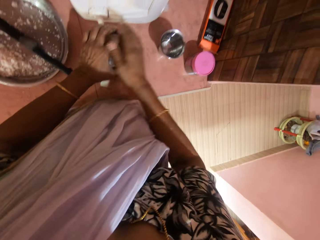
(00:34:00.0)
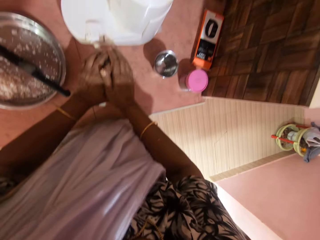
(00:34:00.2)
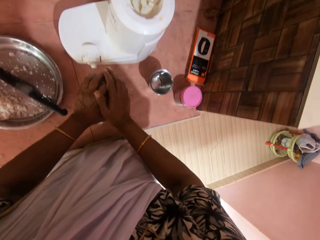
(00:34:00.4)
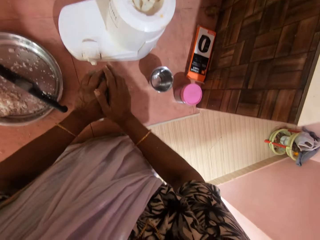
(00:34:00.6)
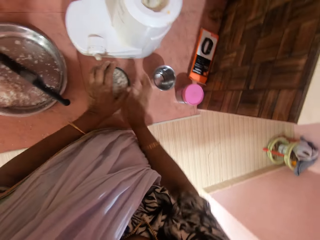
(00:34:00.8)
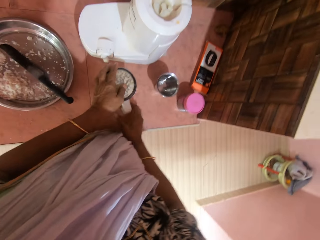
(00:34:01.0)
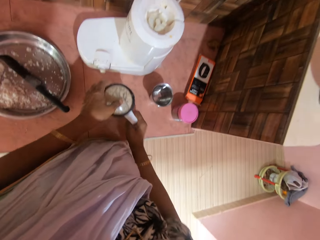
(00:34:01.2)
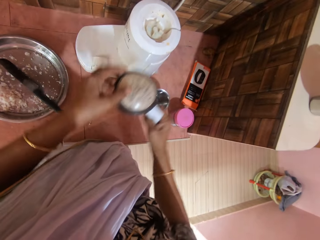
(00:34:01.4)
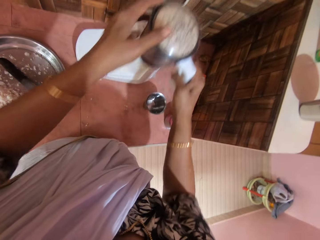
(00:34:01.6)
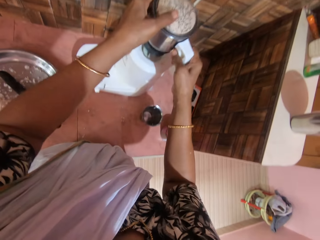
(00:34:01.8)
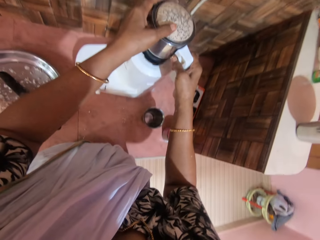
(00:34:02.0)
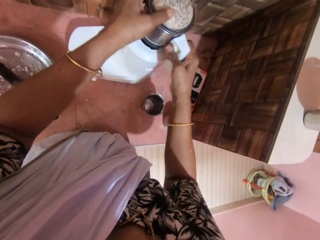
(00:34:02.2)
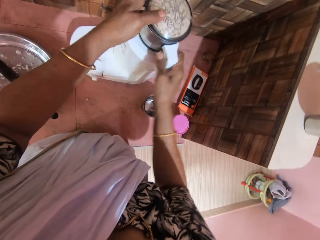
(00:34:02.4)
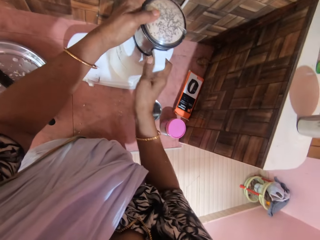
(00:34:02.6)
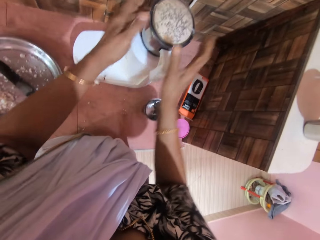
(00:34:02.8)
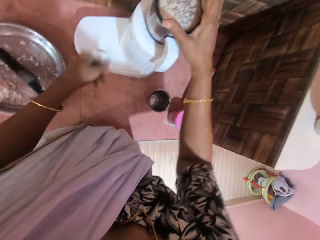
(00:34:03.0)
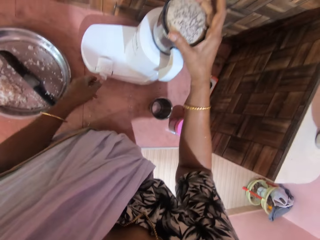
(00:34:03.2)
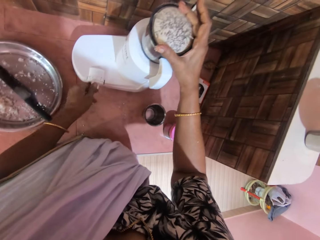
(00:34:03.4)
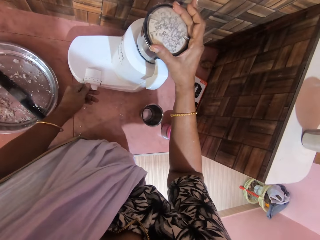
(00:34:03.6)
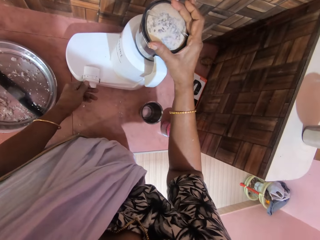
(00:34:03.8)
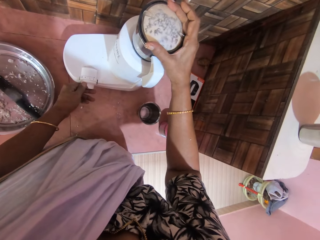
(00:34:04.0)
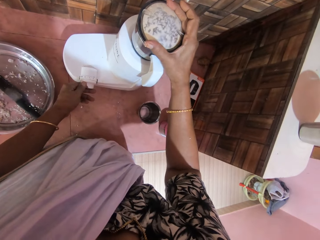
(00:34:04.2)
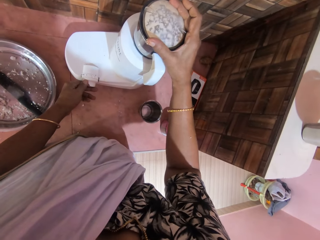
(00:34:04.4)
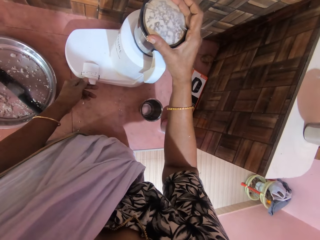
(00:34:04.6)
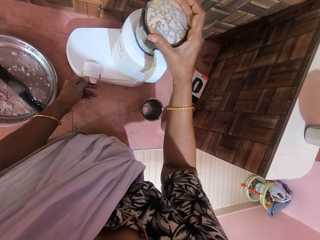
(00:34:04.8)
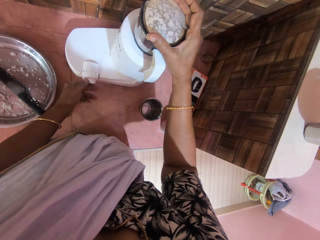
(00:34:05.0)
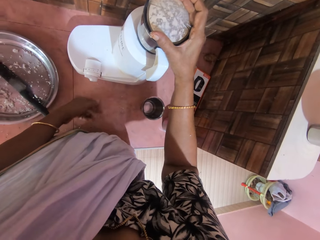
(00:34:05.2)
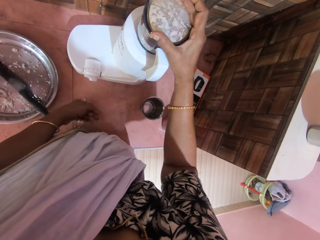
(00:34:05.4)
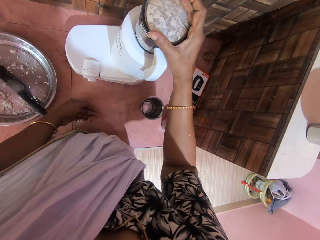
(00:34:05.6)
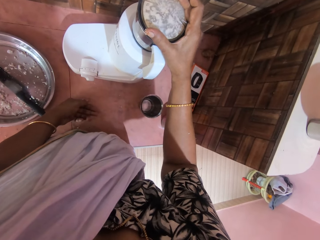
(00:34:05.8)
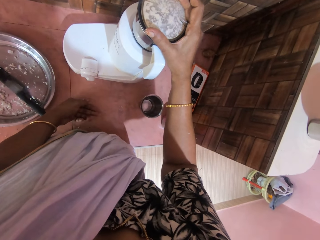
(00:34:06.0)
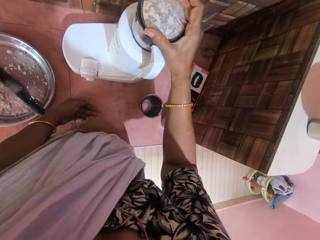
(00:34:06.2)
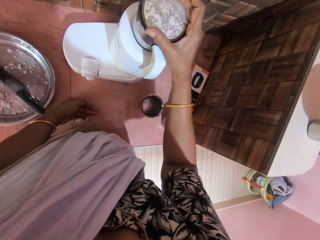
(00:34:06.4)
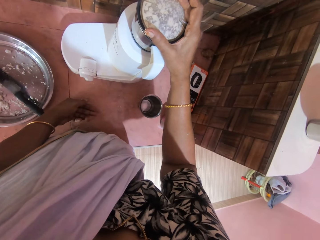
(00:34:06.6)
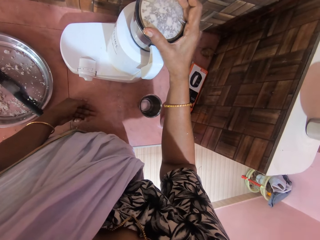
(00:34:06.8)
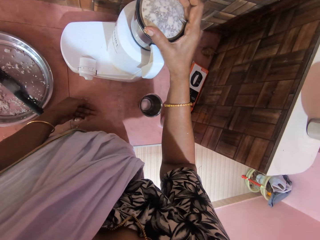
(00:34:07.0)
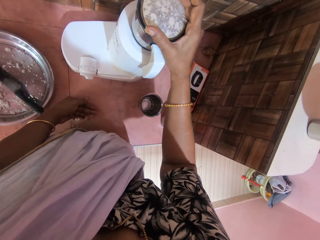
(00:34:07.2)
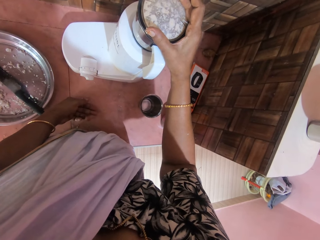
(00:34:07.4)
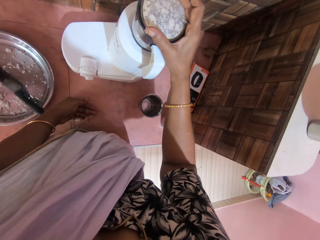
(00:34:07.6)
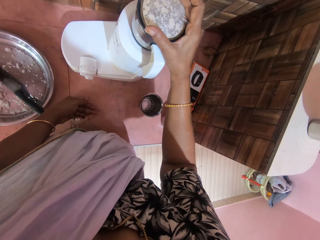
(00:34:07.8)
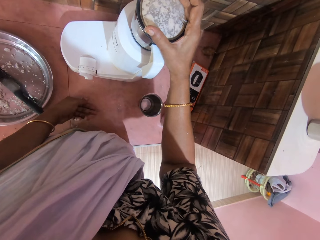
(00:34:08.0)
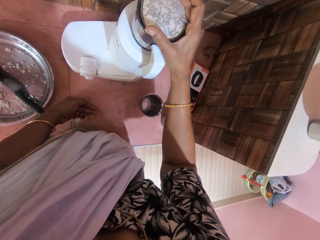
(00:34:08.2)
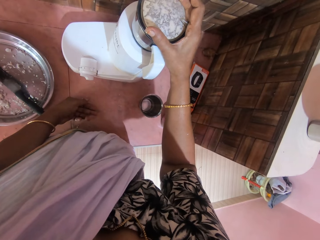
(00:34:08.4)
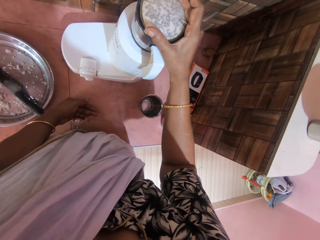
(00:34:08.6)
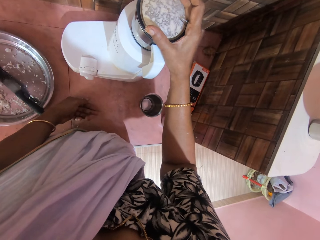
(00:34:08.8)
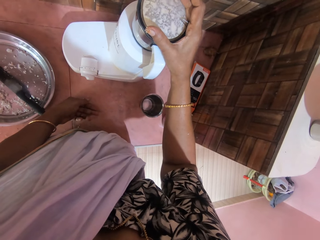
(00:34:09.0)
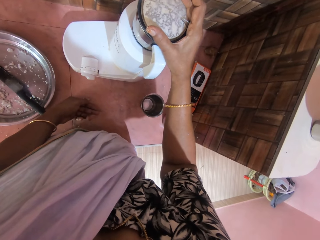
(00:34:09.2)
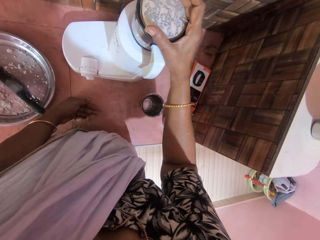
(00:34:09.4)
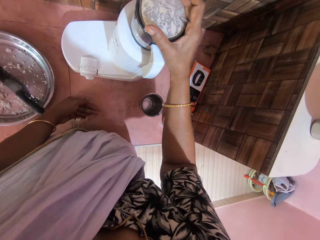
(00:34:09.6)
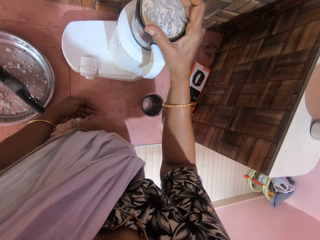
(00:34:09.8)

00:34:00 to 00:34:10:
The camera wearer takes a smashed coconut from a lid. She drops the cover on the blender cup on the table with her left hand. She moves the blender cup from the table to the blender engine with her right hand. She operates the blender engine on the table with her left hand. She looks at the blender. She takes off the left hand from the switch. She looks at the blender.

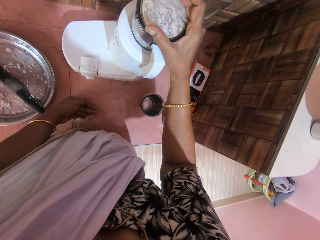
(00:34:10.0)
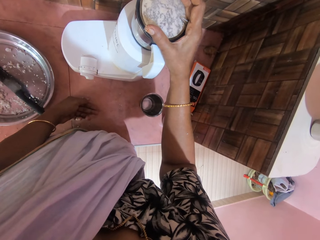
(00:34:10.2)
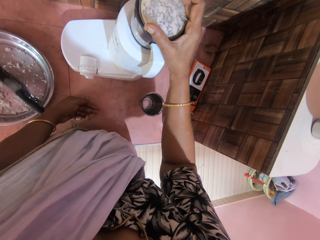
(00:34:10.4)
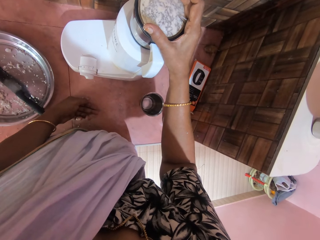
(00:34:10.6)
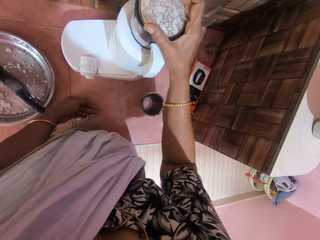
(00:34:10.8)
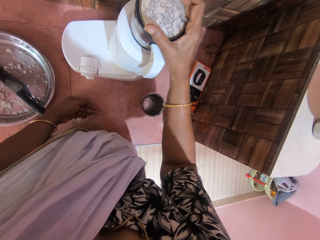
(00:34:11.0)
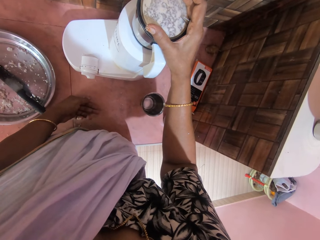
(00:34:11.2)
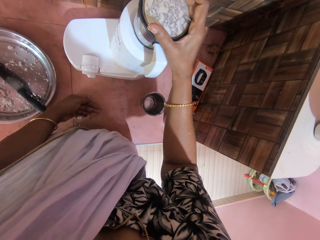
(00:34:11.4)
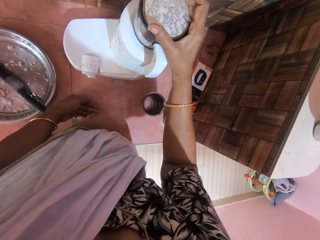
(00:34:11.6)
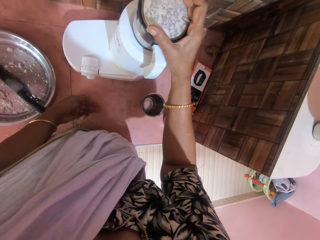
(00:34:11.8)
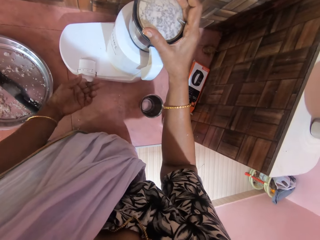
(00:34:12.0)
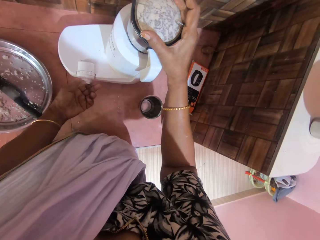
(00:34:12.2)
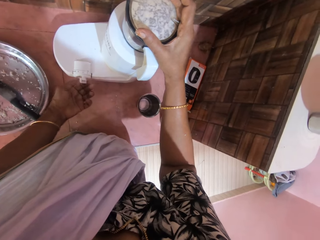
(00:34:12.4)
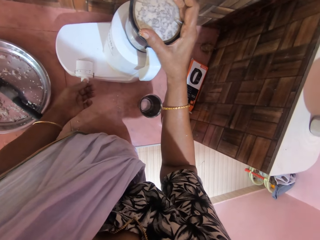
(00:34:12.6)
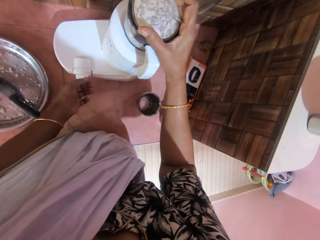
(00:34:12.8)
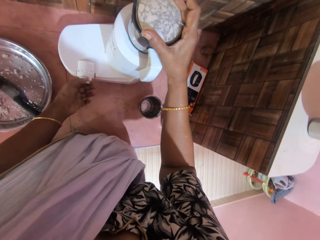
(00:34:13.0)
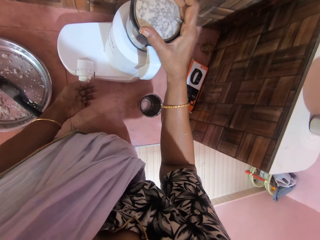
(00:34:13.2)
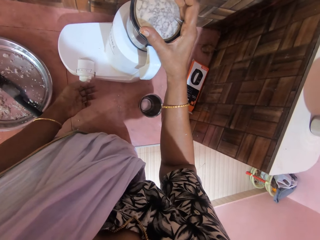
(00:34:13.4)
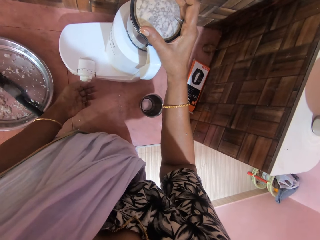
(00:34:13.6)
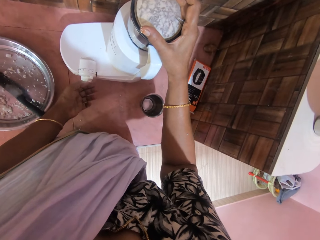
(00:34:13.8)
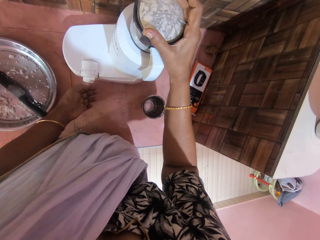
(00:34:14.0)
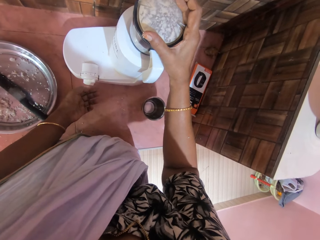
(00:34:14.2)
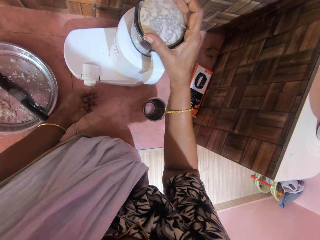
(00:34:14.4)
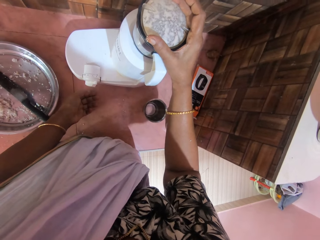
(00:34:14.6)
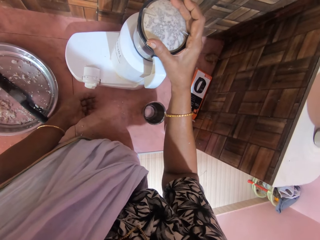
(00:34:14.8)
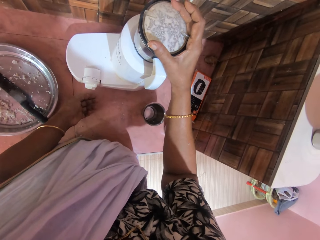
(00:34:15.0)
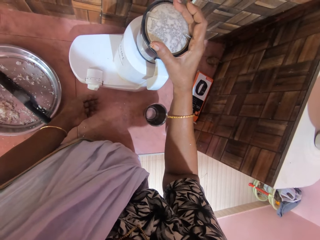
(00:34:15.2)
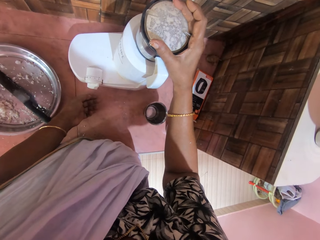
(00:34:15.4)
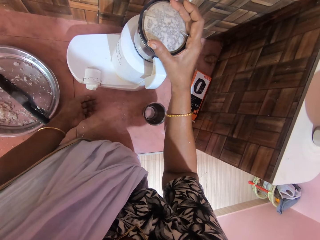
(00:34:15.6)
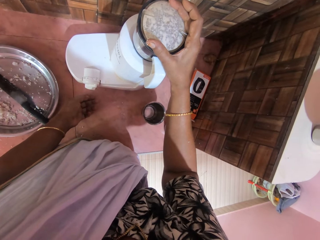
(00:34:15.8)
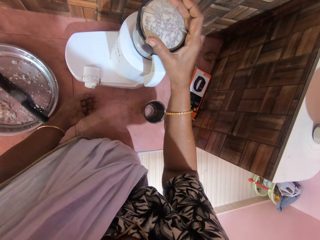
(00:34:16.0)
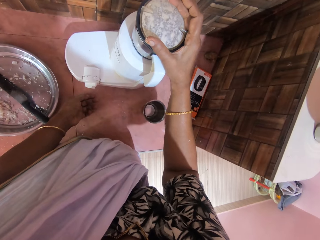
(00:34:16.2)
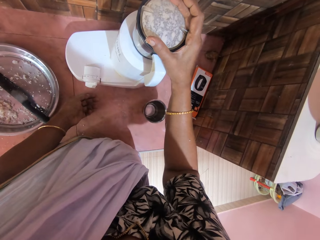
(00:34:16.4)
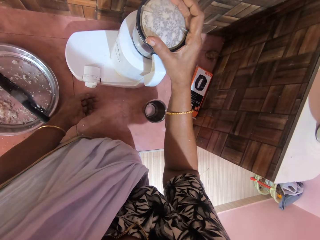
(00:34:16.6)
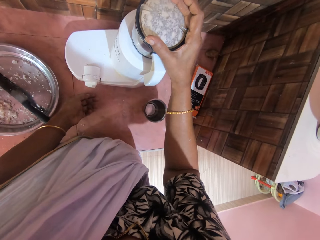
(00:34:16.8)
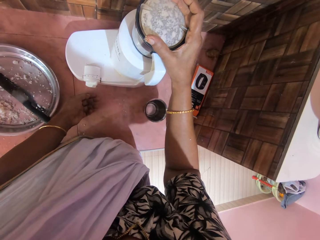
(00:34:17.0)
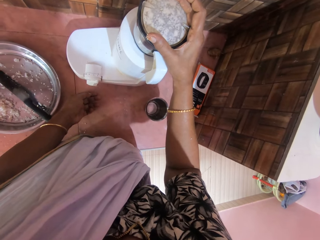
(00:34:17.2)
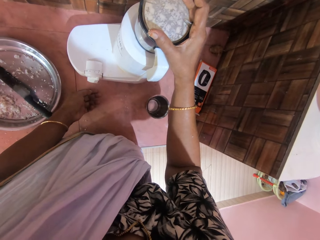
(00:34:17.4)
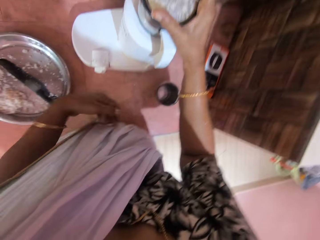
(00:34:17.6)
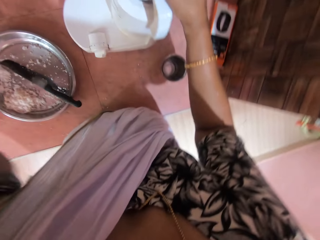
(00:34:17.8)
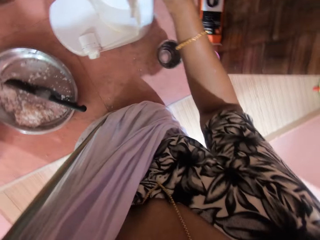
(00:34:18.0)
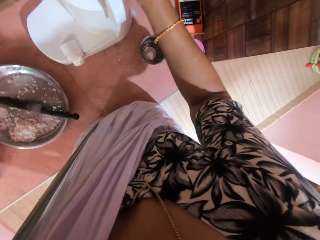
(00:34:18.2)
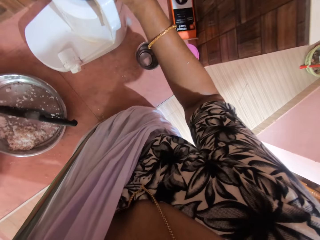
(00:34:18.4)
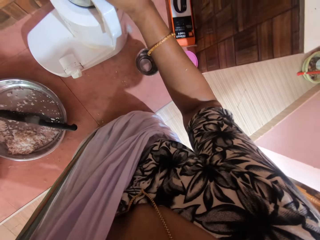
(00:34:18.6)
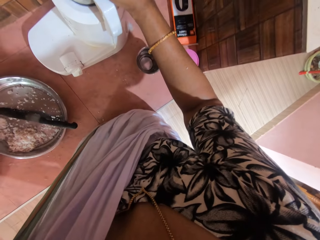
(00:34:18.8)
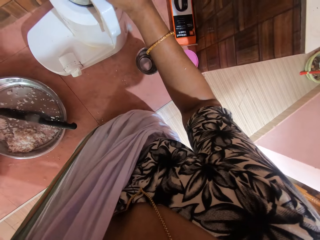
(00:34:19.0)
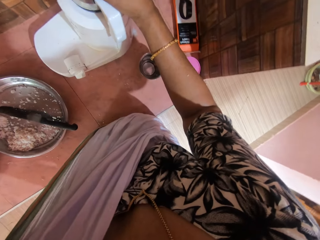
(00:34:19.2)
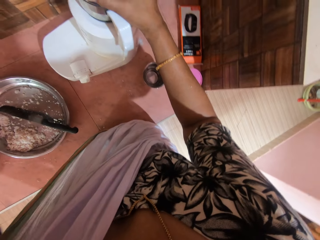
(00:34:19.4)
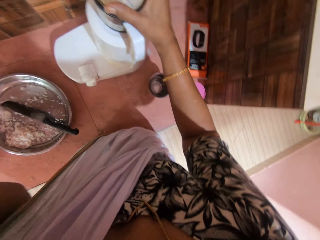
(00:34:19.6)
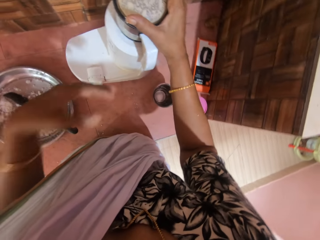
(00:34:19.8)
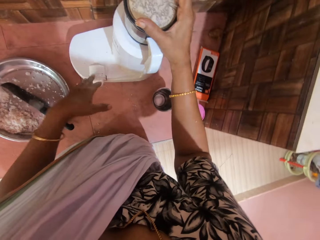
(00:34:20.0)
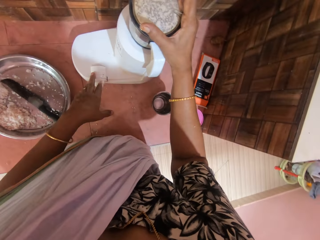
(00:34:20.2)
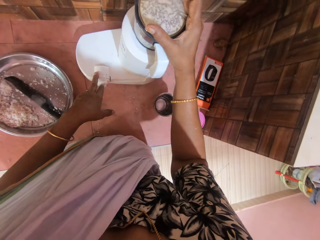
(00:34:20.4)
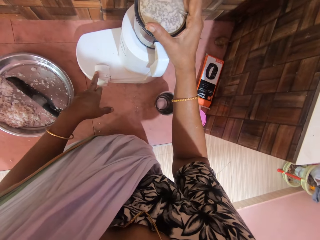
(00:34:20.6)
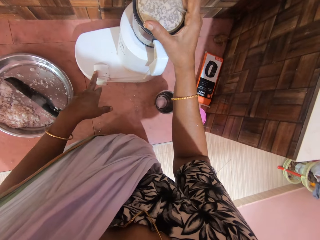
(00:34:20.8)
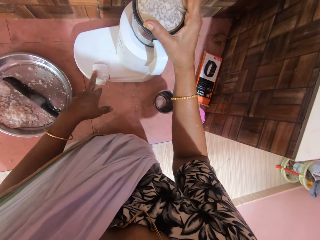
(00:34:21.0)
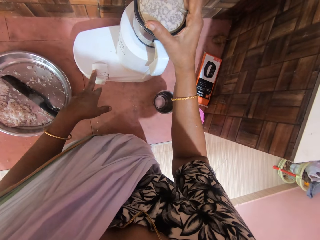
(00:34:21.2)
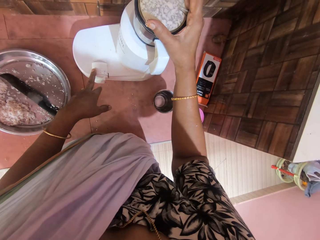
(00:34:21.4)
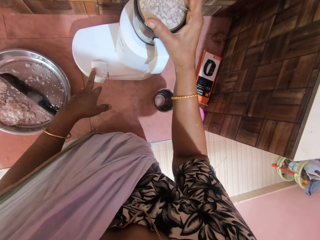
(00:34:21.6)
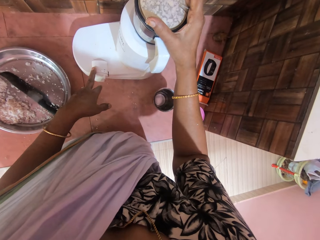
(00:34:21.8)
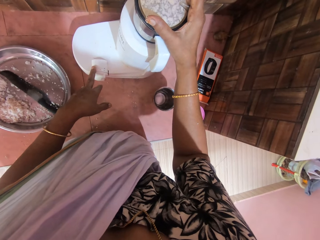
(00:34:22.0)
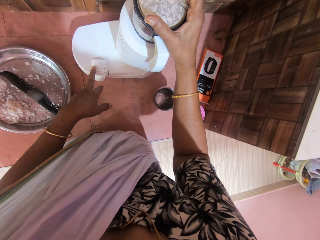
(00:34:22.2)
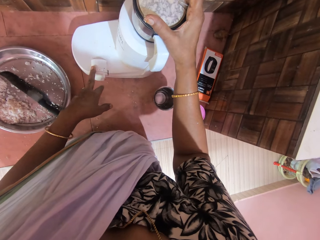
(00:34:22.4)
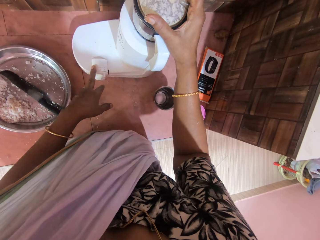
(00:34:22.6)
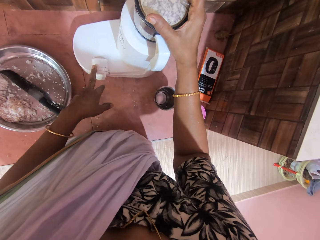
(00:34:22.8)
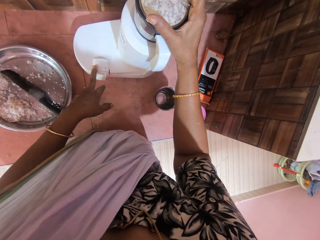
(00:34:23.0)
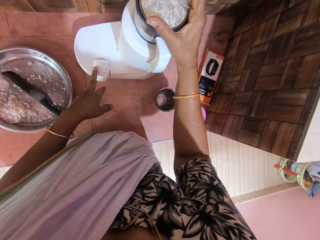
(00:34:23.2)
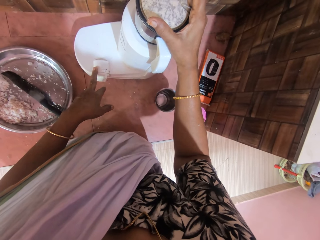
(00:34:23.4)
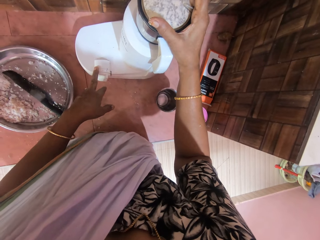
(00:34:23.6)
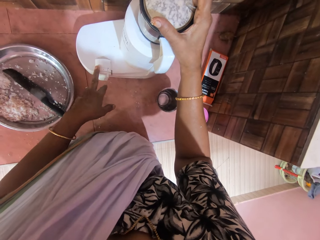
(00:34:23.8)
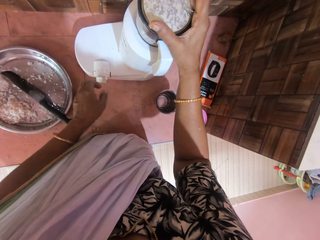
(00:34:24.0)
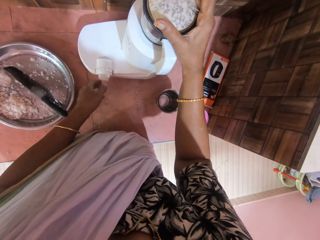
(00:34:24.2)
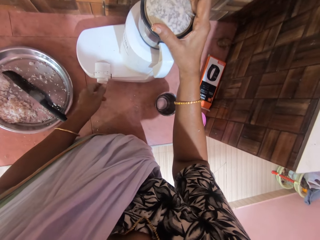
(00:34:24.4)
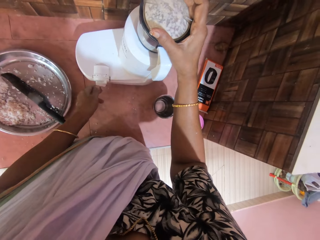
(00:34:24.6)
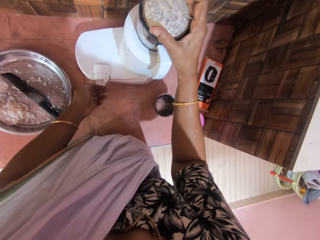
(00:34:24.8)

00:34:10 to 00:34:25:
The camera wearer adjusts the switch. They take off the left hand from the switch. They raise the left hand. They look at the blender. They lower the left hand. They touch the switch. They look at the blender.
